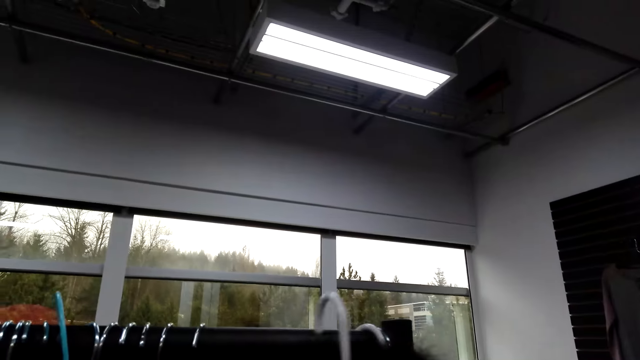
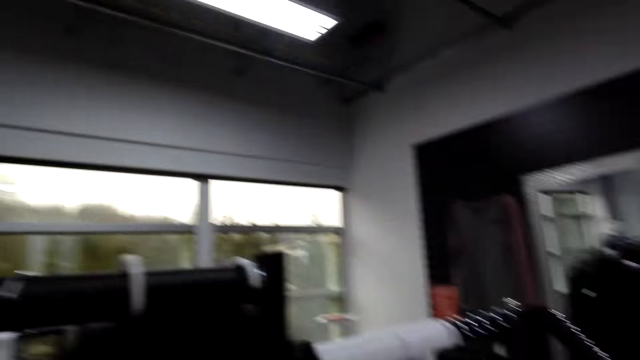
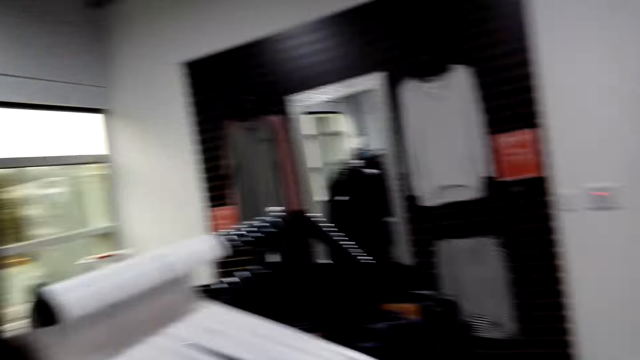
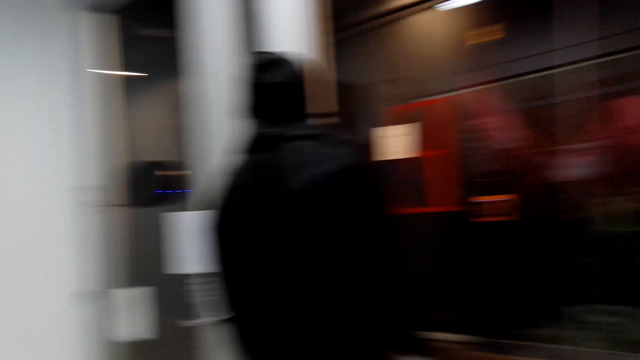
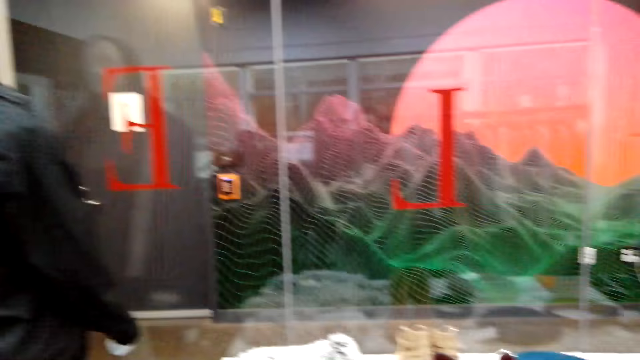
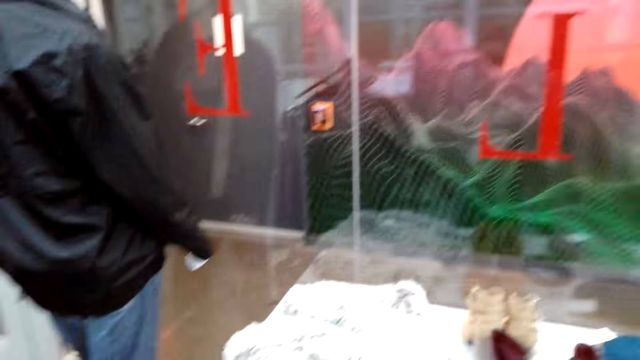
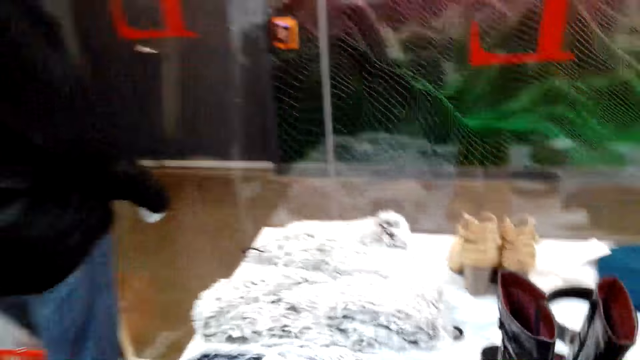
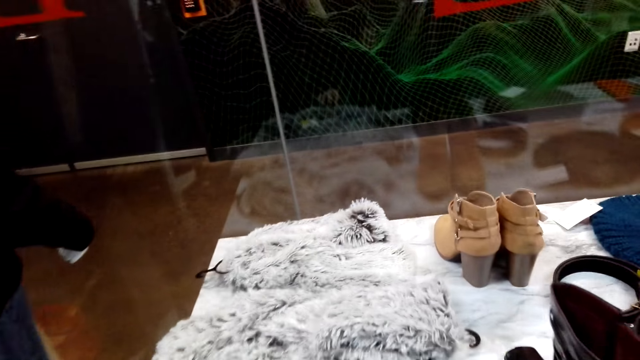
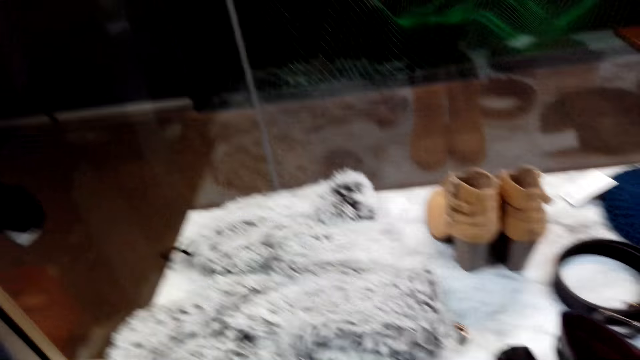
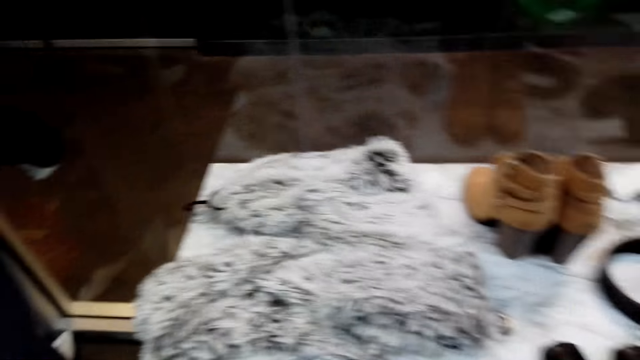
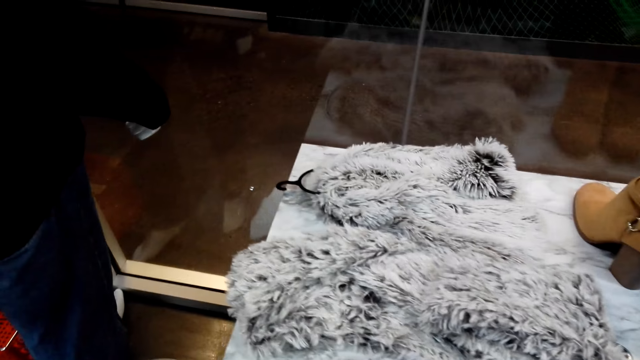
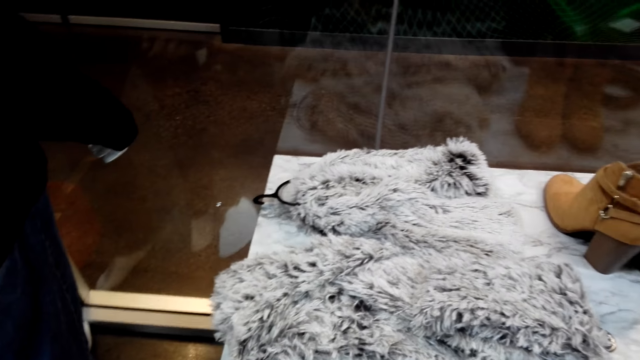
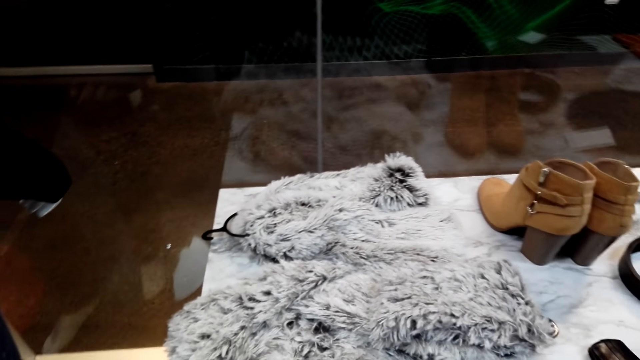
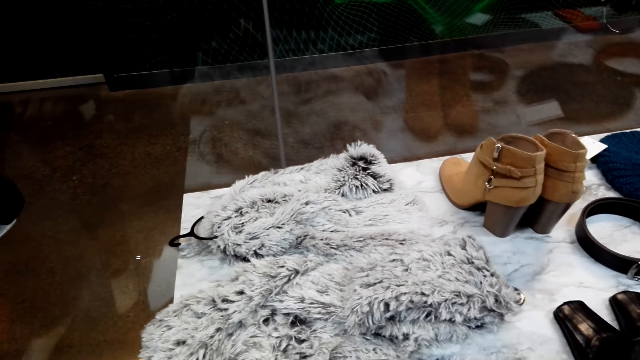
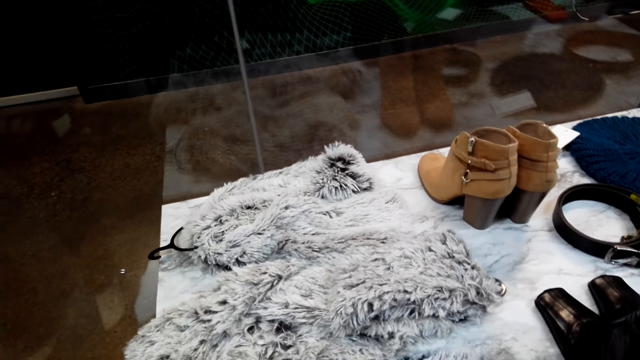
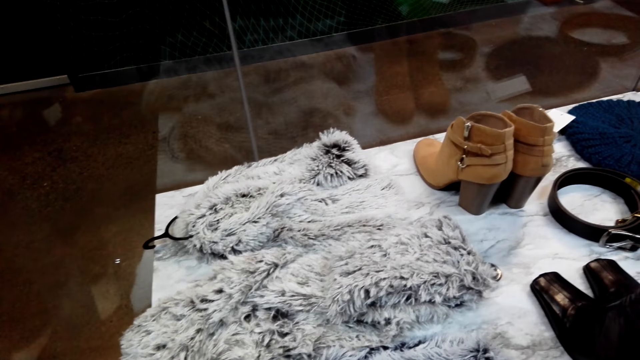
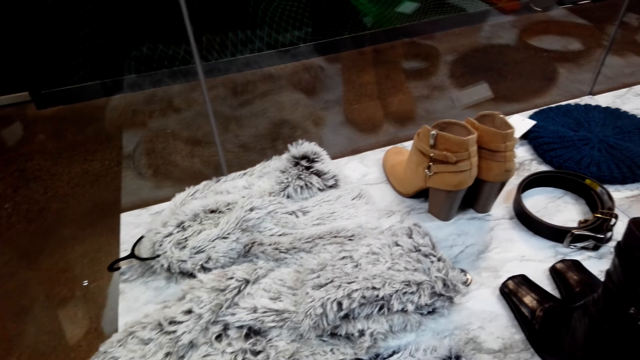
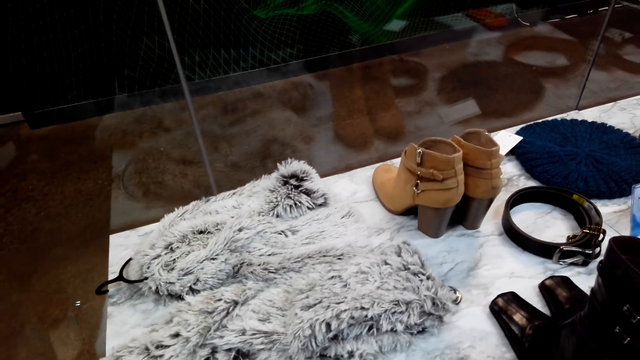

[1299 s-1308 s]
The camera wearer returns the jacket back to the clothing line. They turn around. They look at the displayed items. They look around.

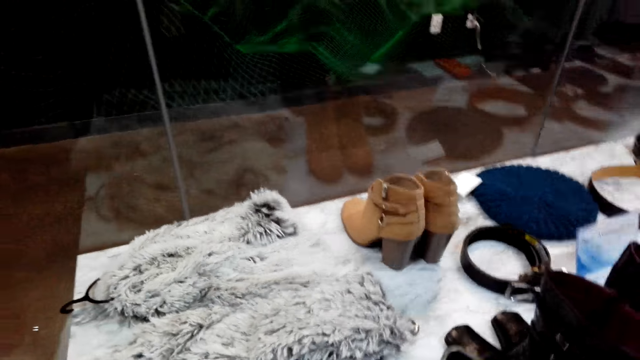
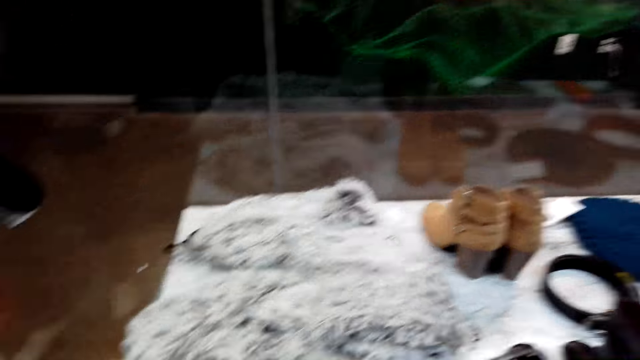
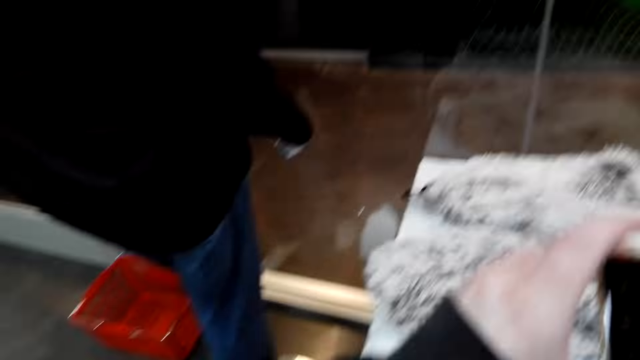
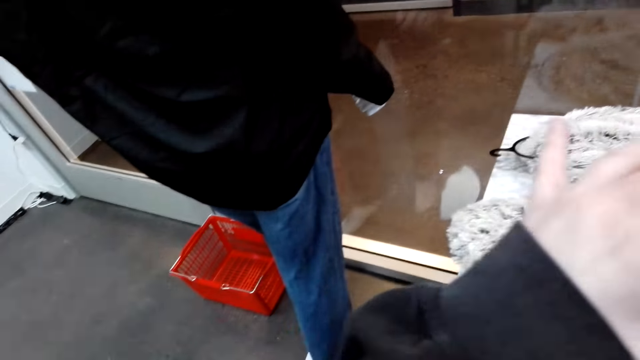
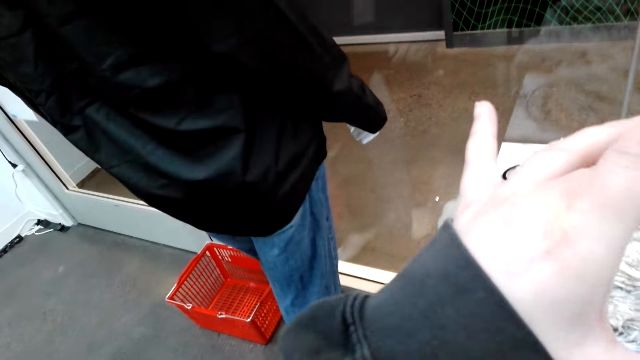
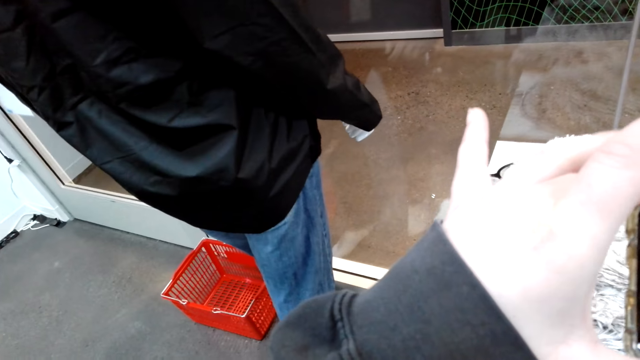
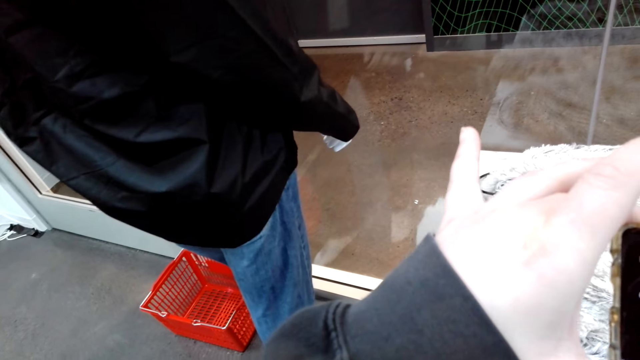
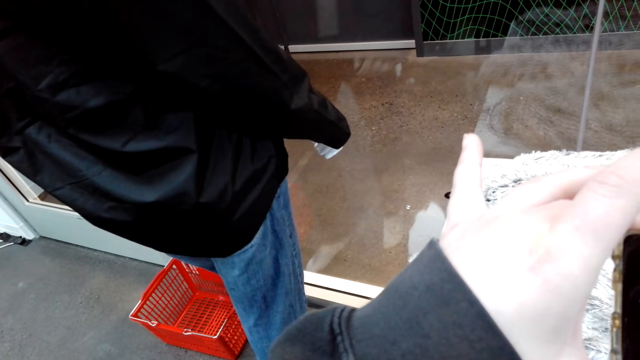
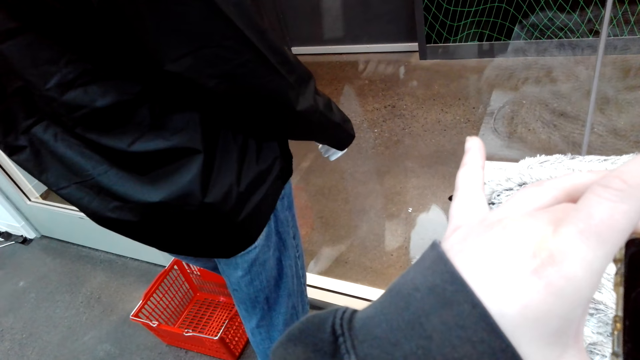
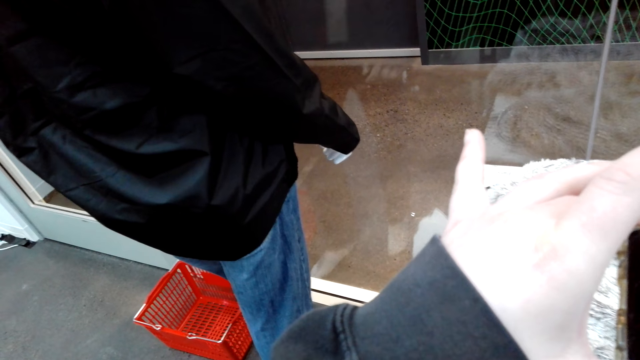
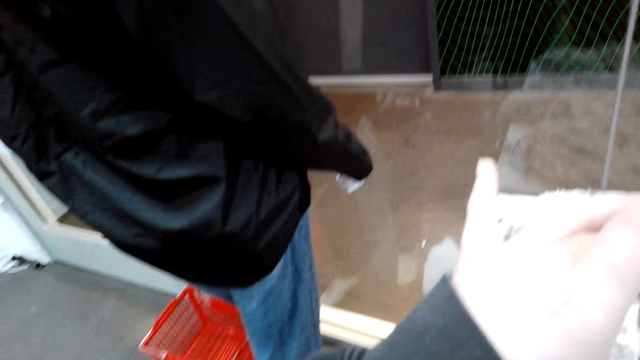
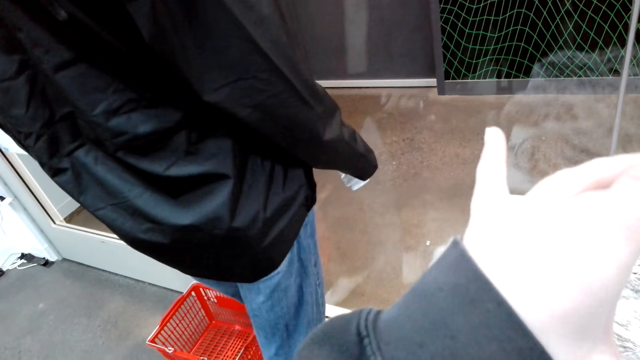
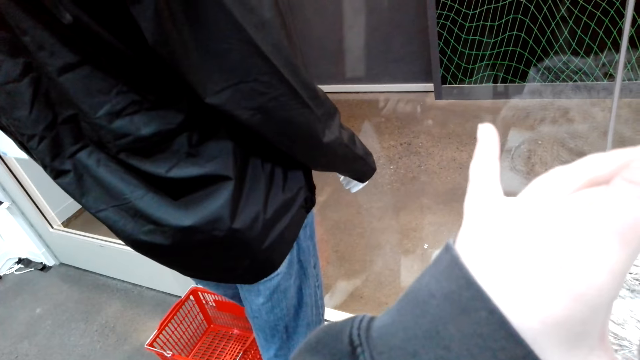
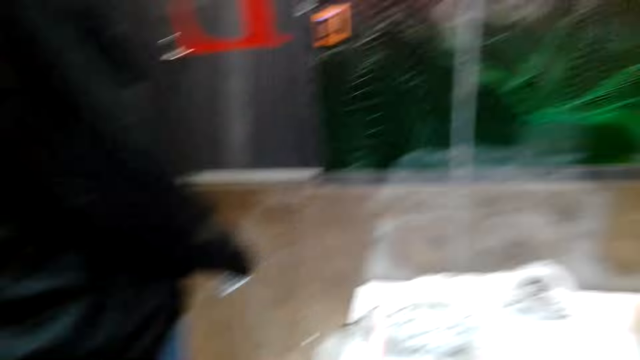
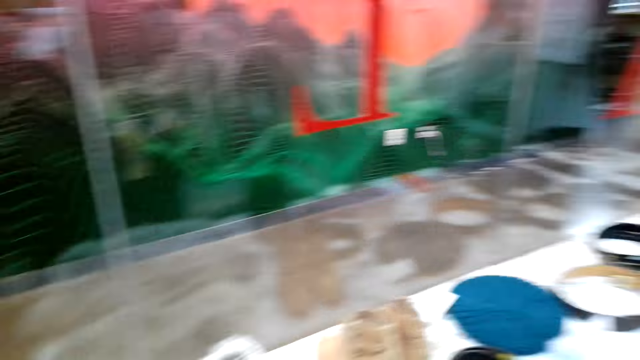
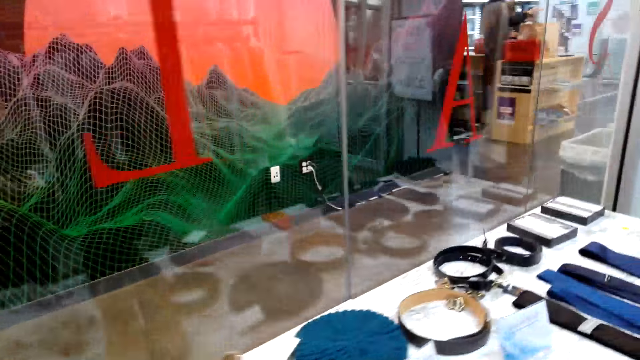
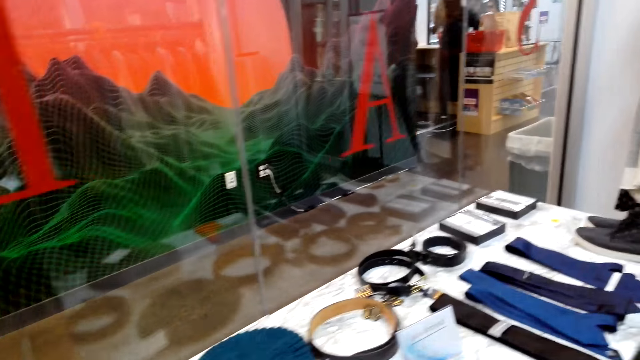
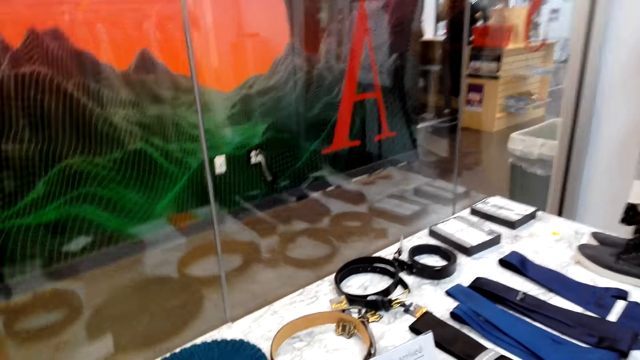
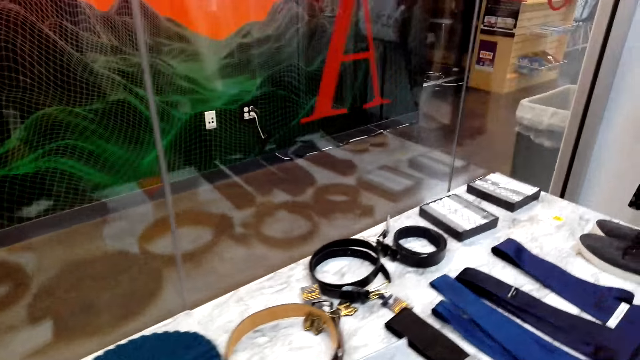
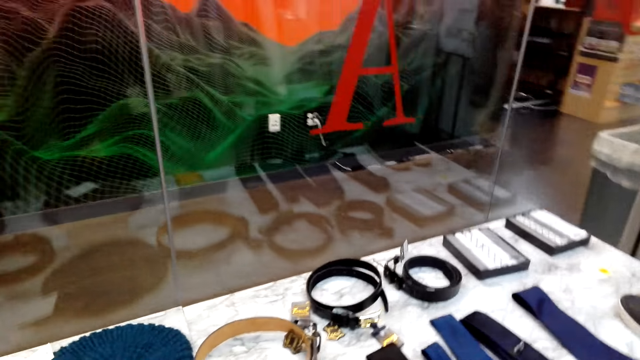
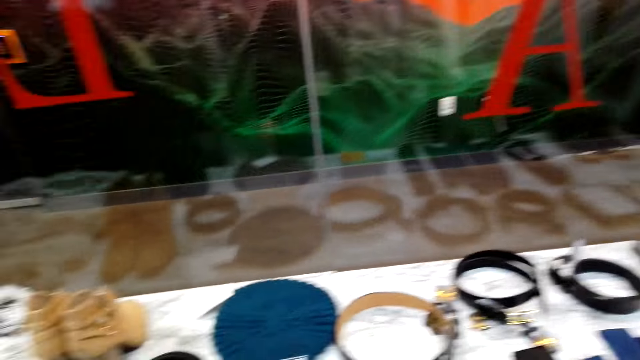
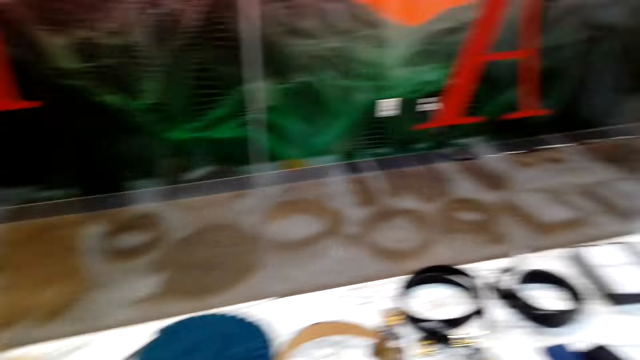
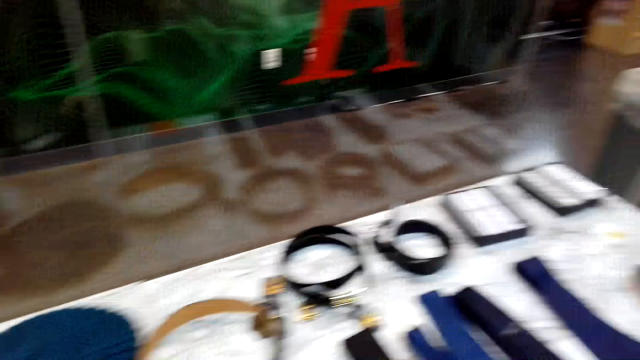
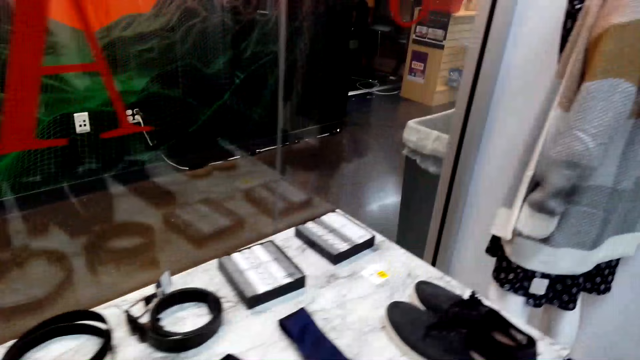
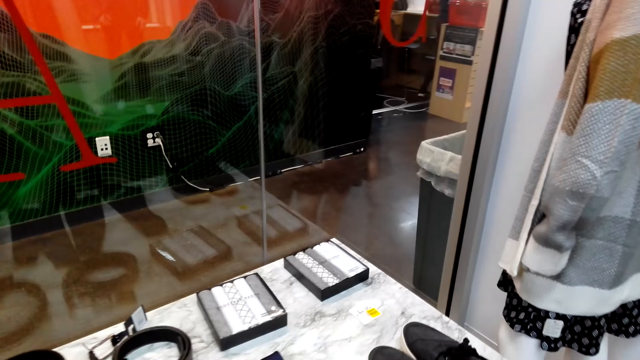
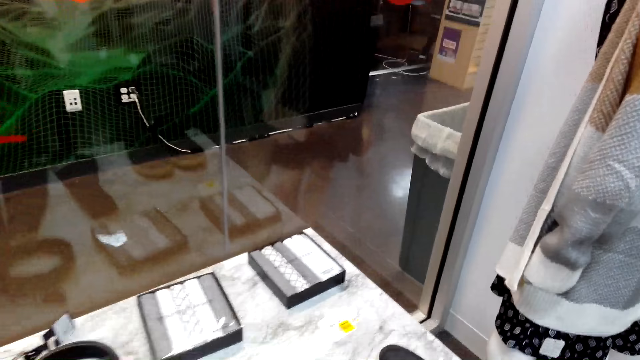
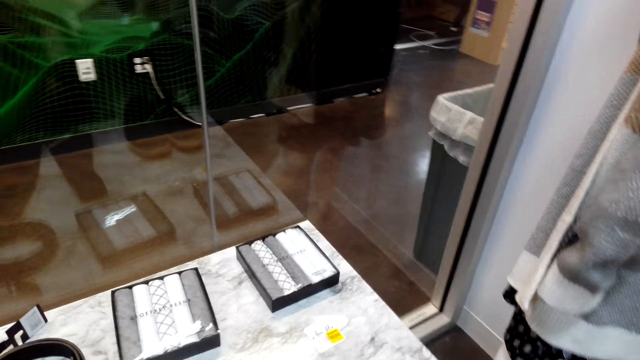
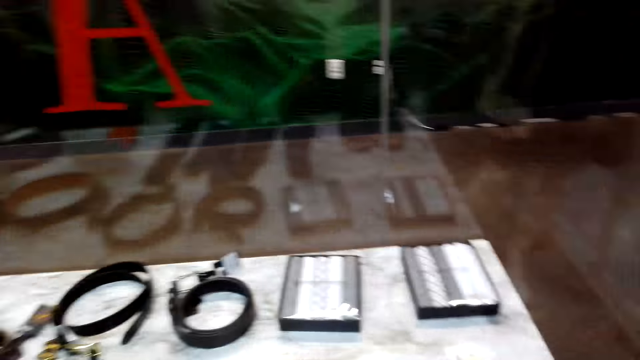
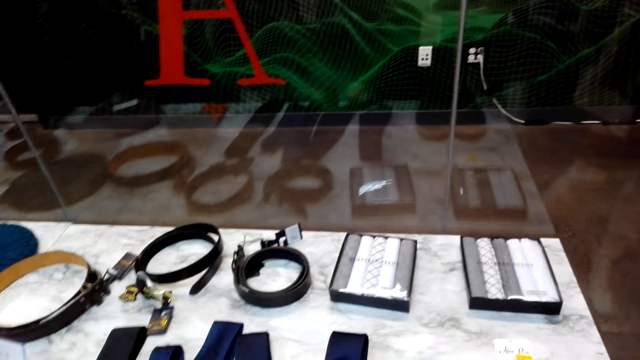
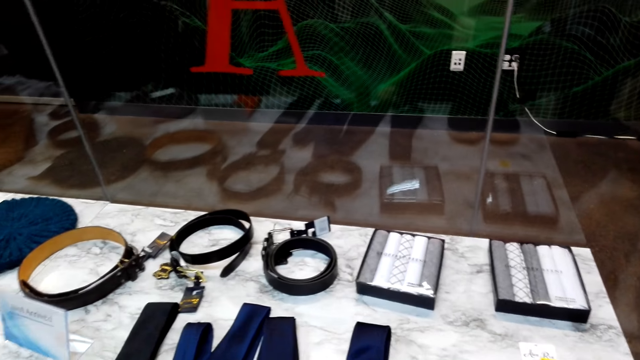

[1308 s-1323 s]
The camera wearer takes a picture of the displayed item with her phone. She looks around. She looks at the displayed items. She walks around.
